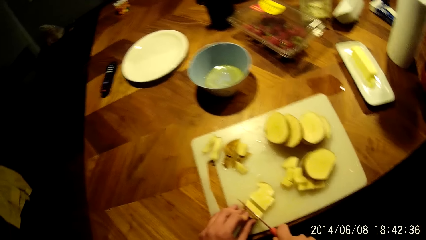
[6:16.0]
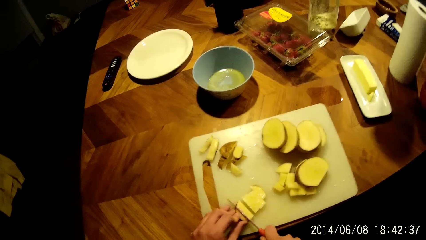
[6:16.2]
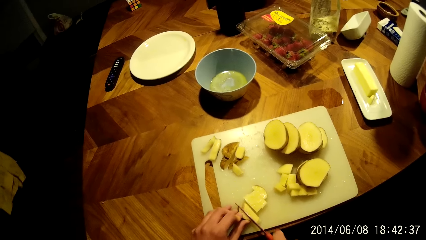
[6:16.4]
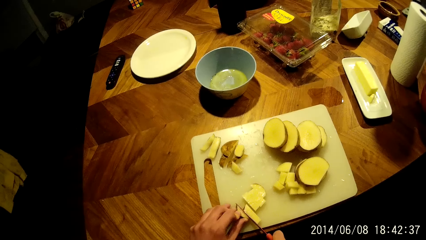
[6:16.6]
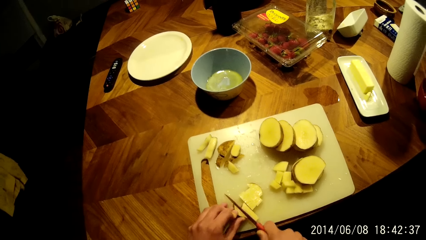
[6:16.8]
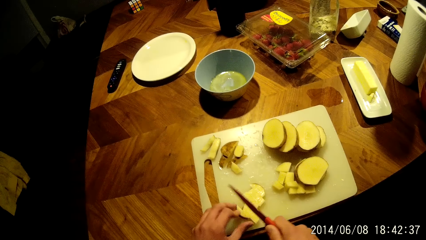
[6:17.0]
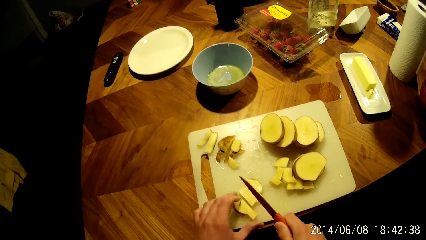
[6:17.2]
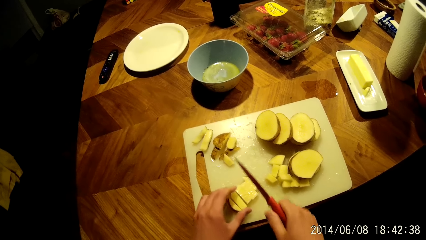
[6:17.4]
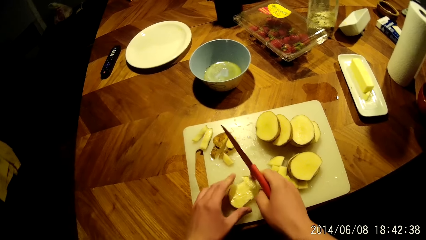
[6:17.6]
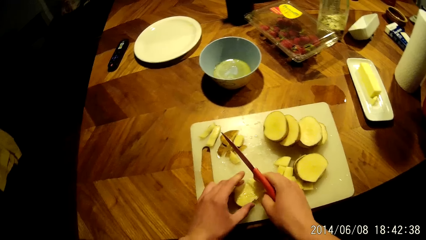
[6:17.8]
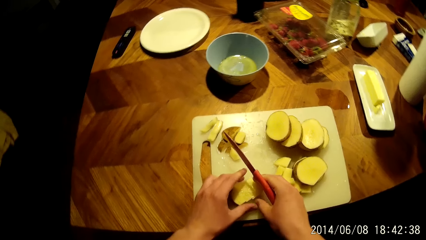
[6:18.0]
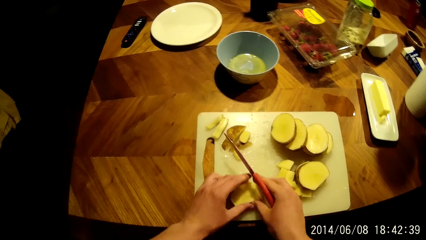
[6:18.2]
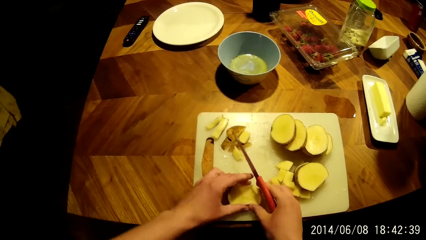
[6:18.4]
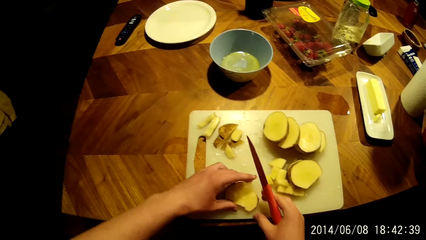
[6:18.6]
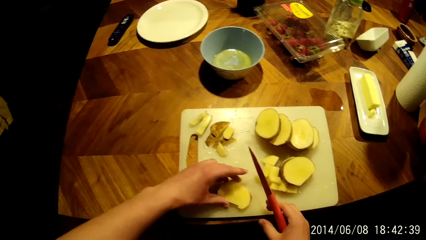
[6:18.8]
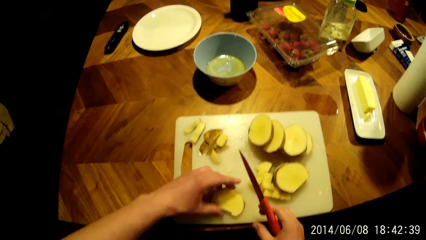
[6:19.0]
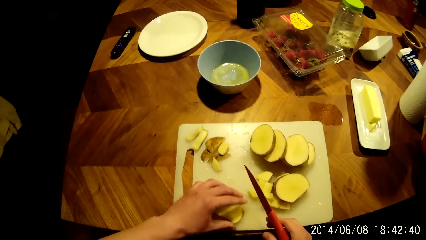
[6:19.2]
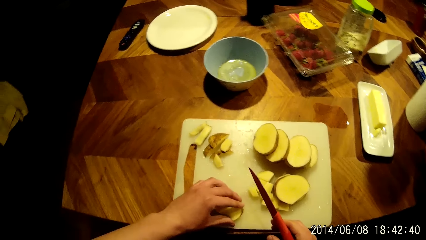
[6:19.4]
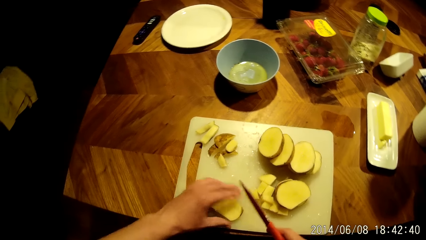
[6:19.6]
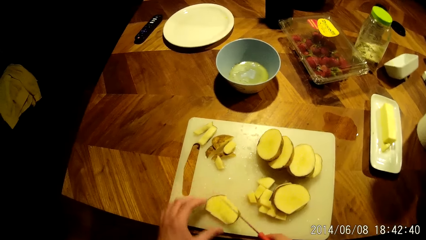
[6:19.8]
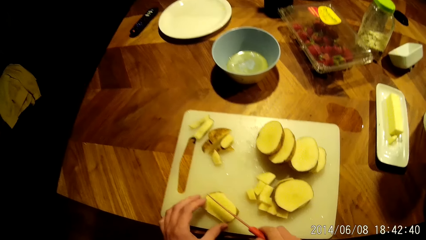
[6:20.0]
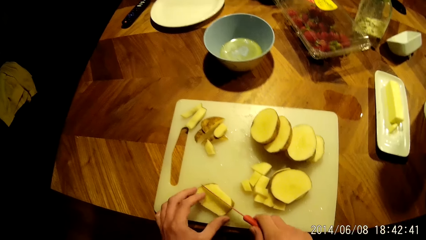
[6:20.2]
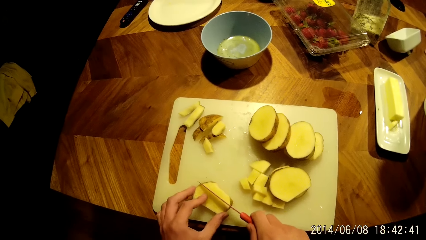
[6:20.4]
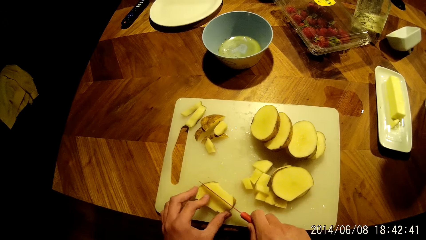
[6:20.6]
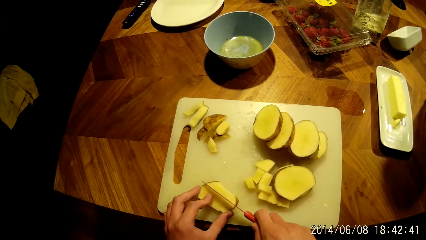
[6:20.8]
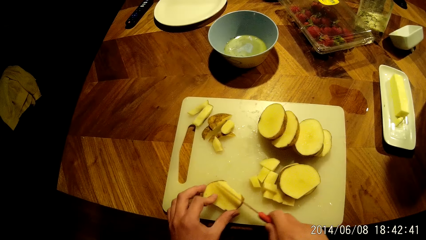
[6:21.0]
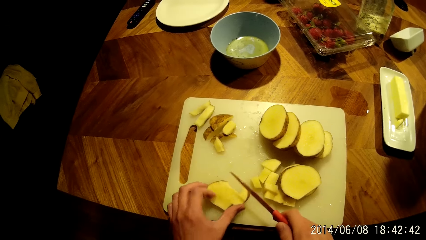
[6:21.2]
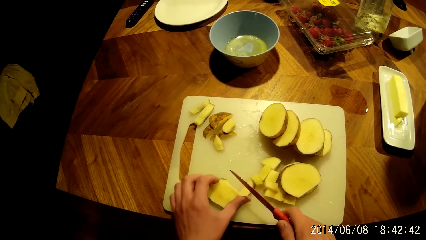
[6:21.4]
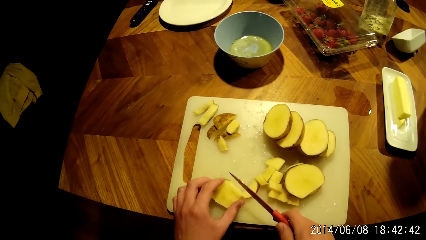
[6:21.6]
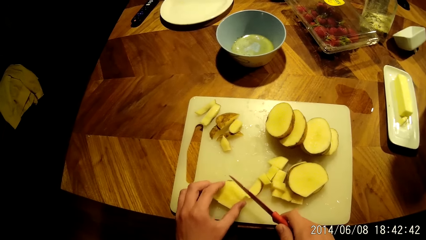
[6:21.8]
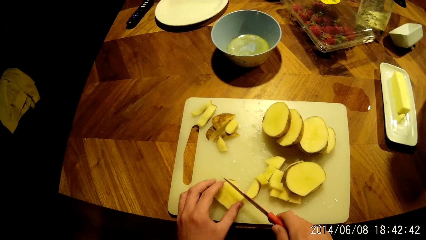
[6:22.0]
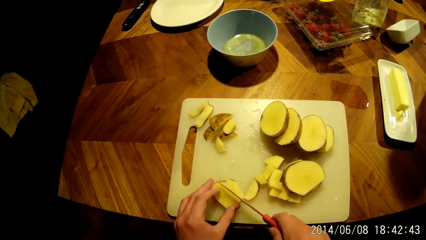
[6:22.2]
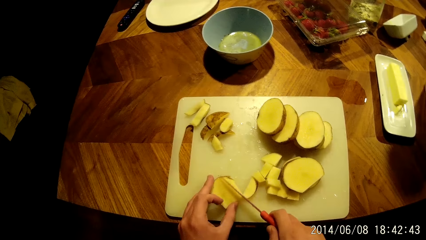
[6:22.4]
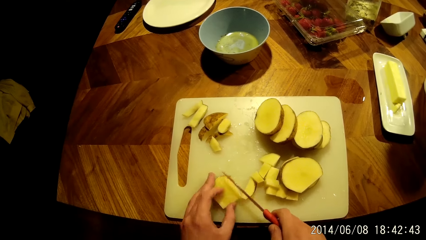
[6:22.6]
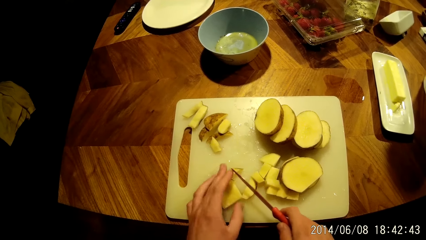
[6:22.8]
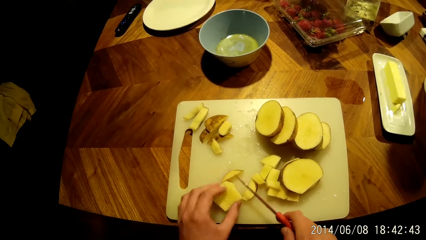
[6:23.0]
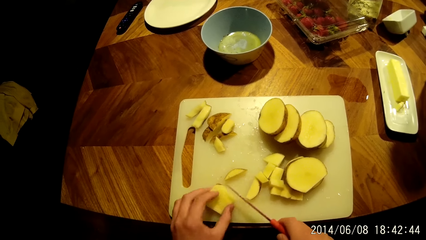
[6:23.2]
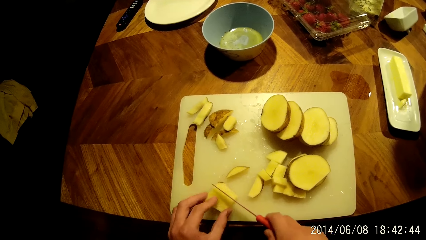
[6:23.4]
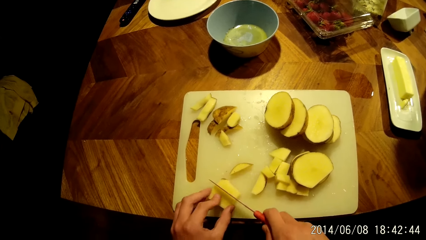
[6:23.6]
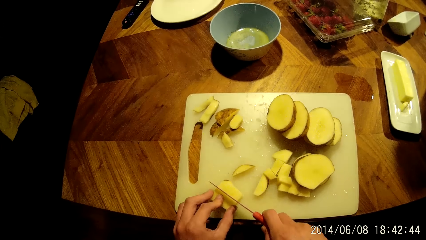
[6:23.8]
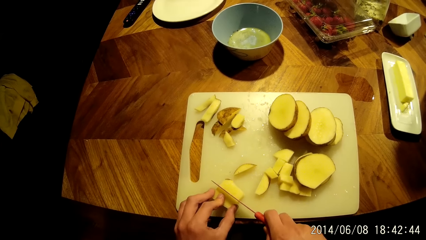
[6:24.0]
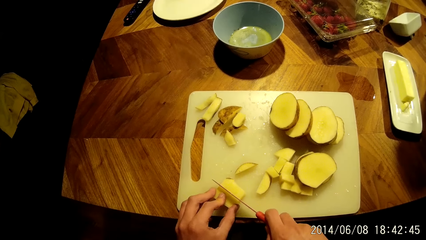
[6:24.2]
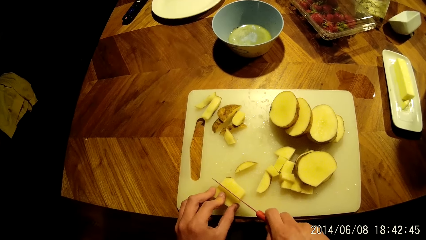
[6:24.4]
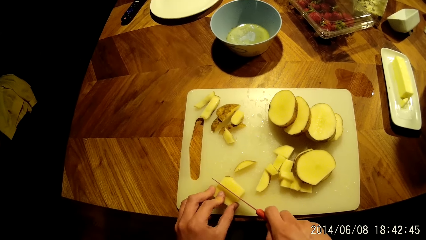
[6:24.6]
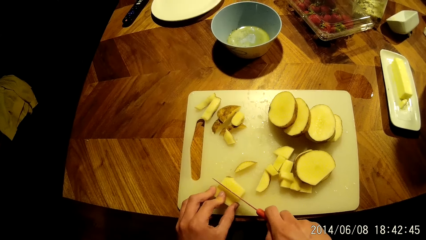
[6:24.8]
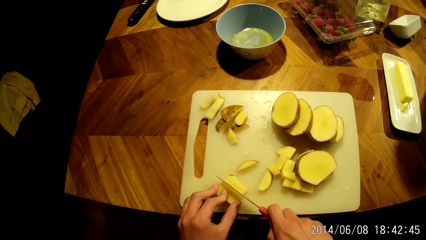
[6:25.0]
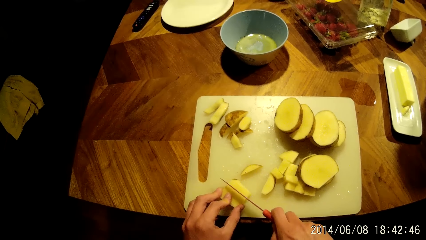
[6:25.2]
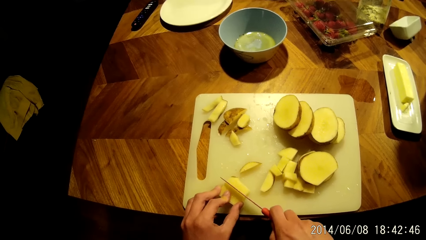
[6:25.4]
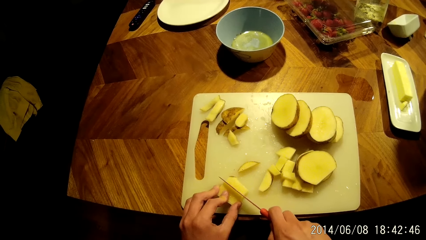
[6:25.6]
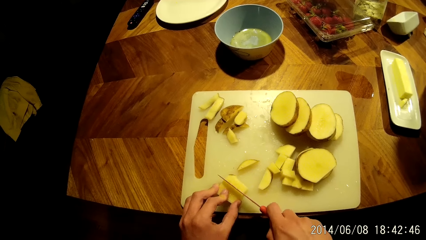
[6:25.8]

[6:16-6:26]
The camera wearer aligns potatoes on the chopping board. They slice the potatoes.

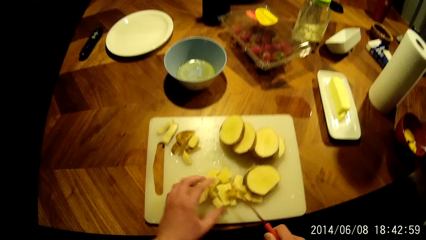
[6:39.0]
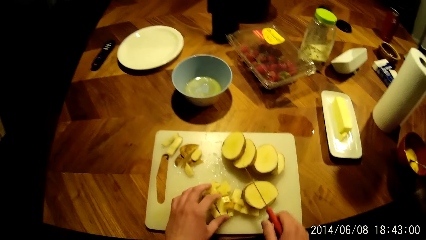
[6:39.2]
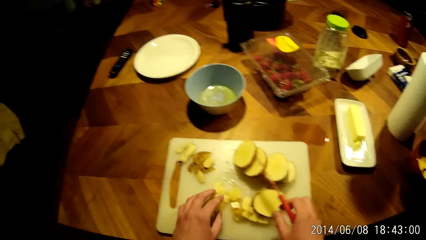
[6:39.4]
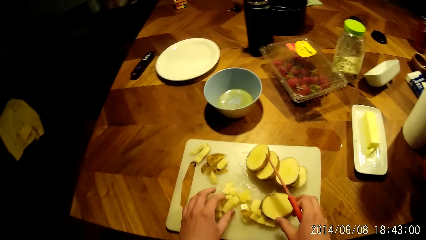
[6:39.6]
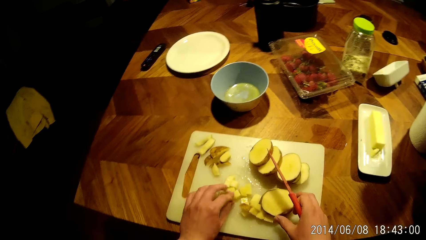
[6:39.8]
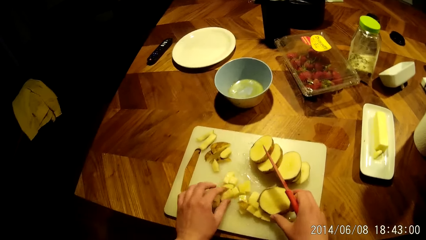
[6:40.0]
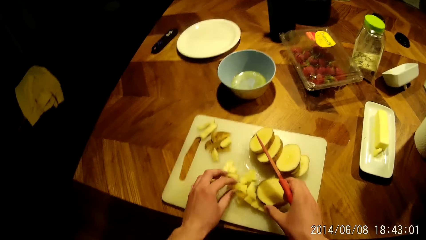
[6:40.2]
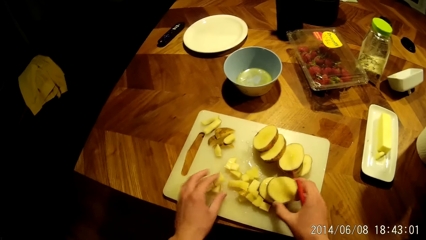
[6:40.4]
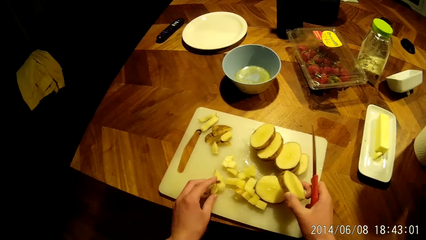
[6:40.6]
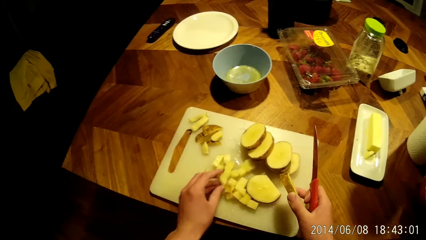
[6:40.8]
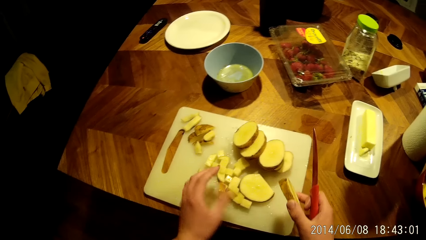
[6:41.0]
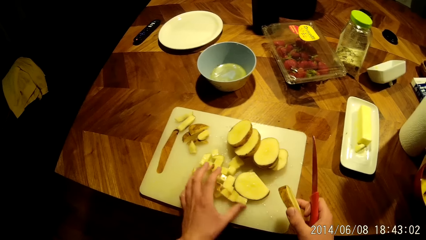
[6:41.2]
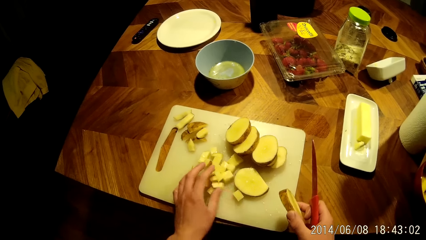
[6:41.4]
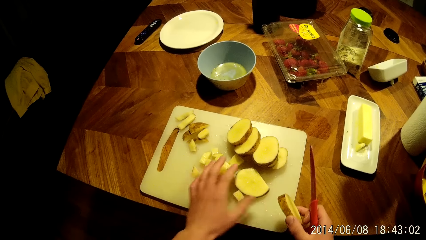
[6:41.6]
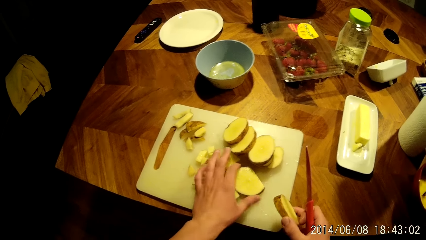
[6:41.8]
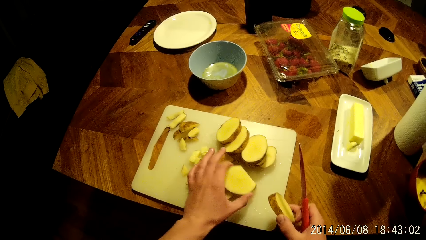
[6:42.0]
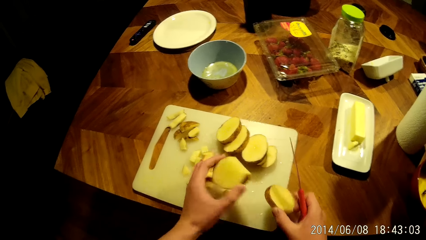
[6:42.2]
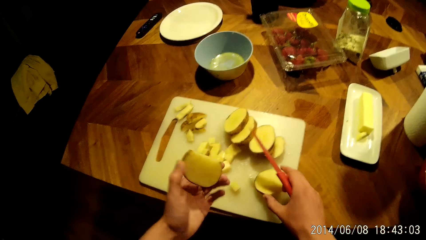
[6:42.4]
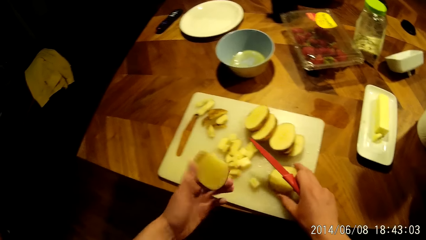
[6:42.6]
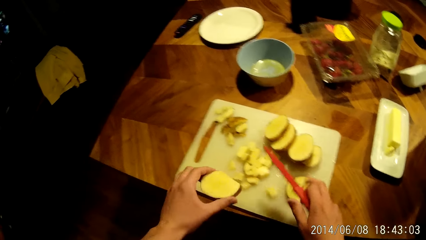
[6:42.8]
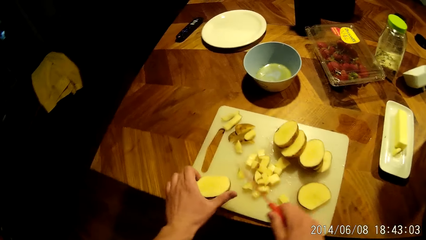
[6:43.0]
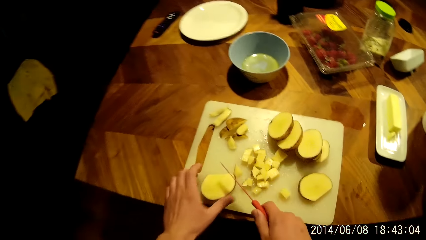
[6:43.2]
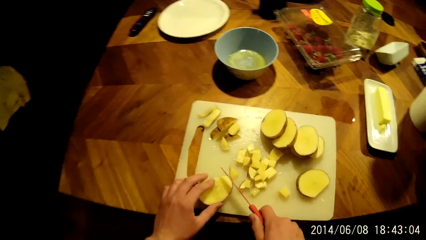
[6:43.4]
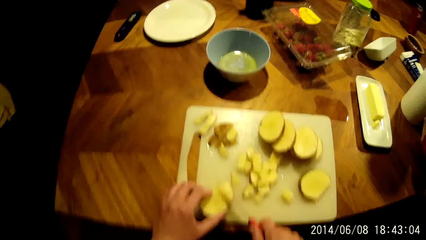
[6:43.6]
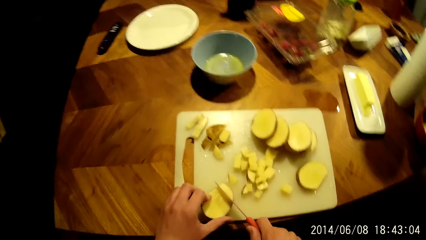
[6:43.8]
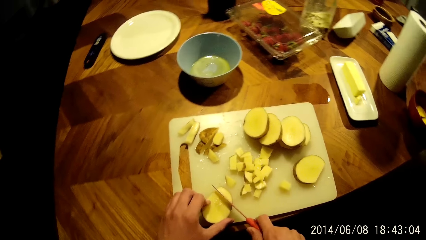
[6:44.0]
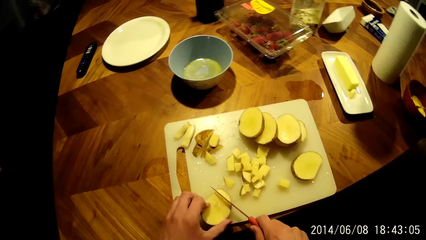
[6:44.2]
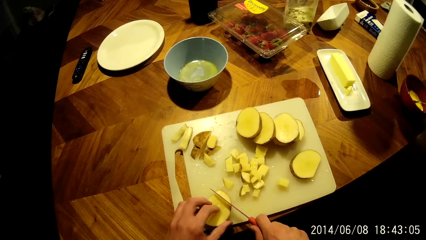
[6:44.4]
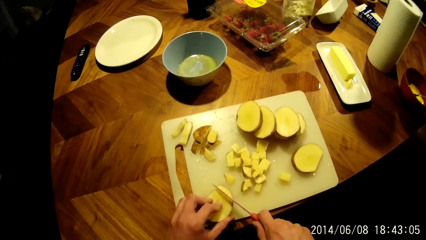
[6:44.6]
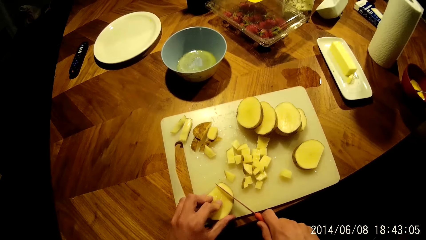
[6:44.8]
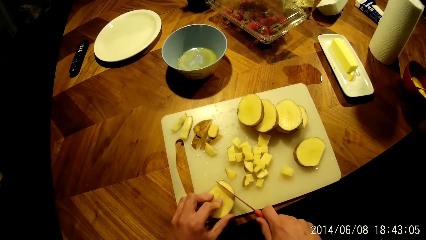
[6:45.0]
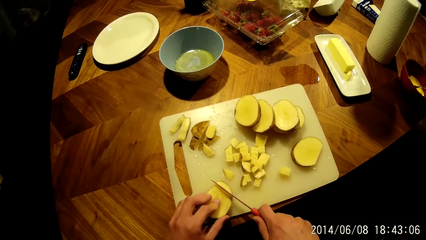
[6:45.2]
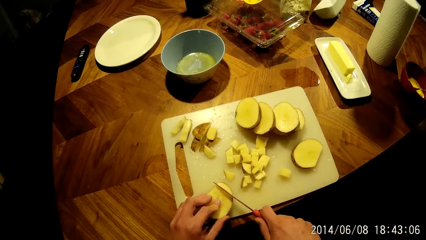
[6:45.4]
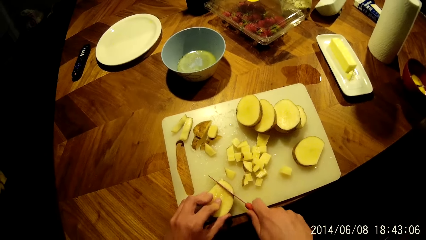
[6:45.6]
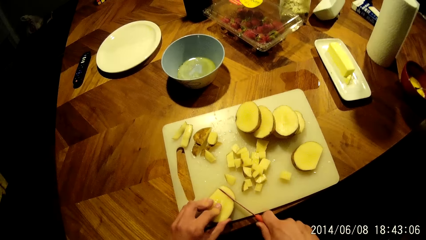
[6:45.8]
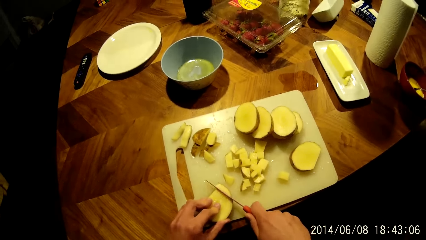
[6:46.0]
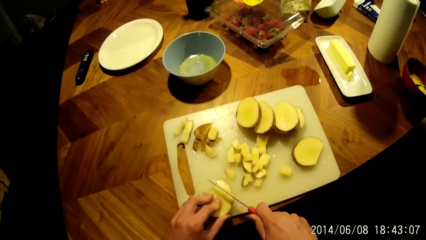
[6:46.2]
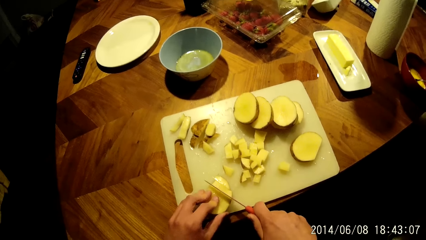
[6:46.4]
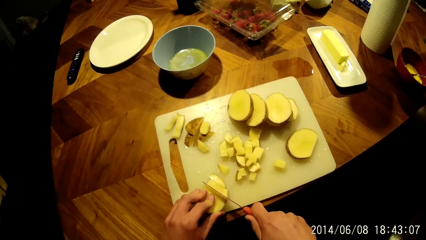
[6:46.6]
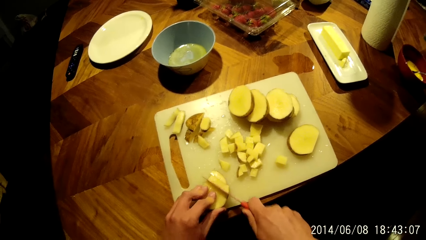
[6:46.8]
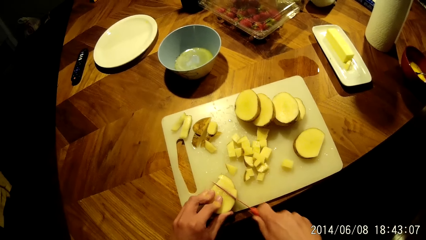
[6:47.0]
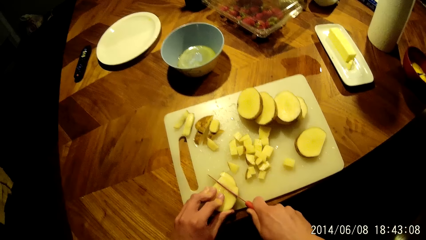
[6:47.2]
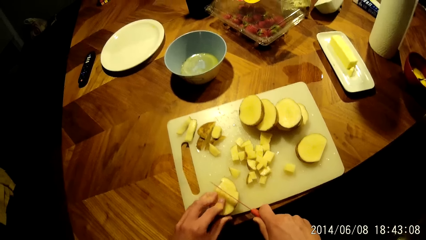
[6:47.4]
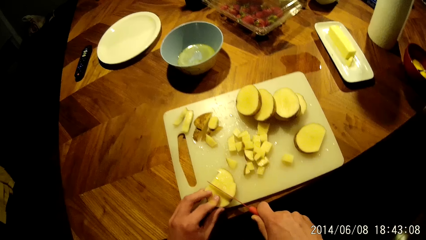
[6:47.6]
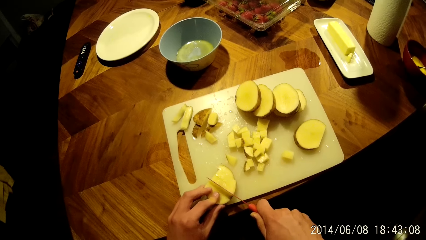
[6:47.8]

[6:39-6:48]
The camera wearer picks up a potato. They slice the potato.
